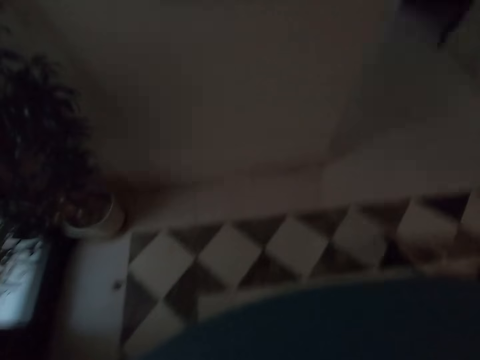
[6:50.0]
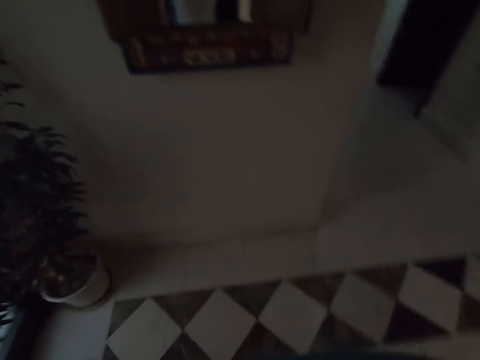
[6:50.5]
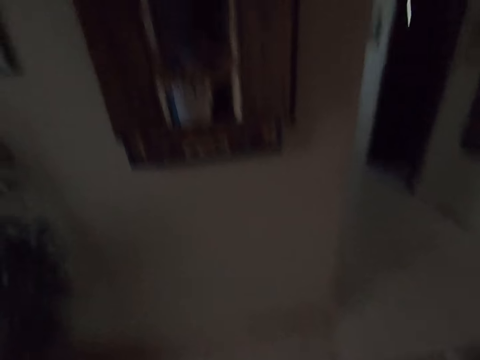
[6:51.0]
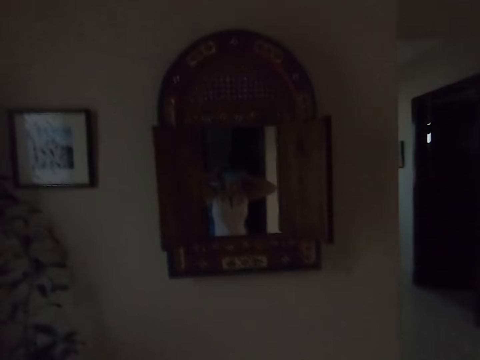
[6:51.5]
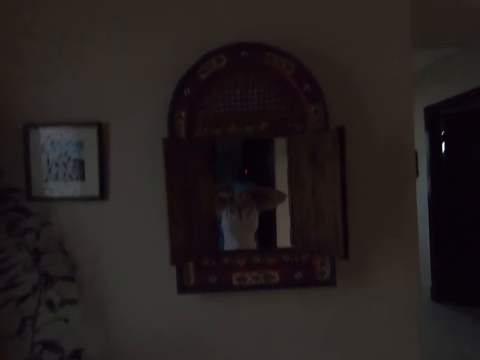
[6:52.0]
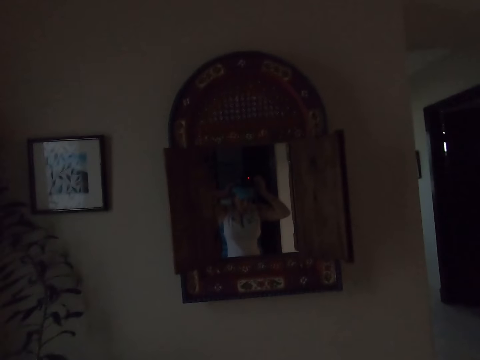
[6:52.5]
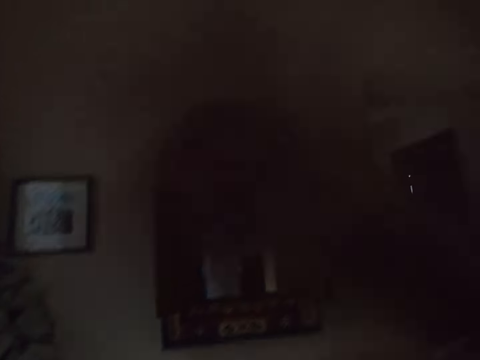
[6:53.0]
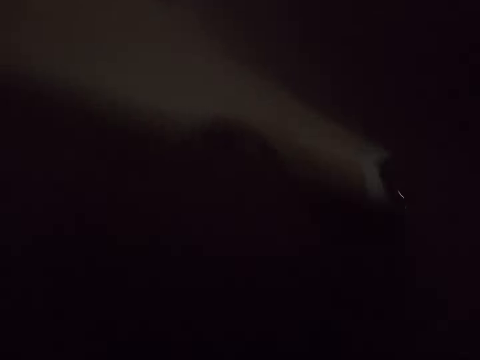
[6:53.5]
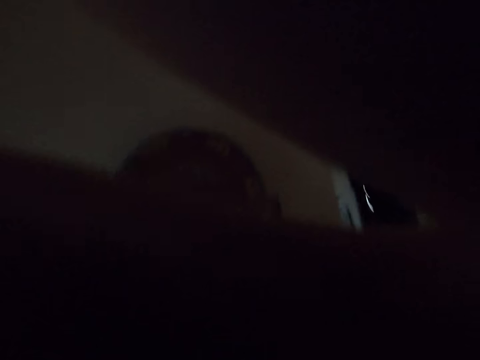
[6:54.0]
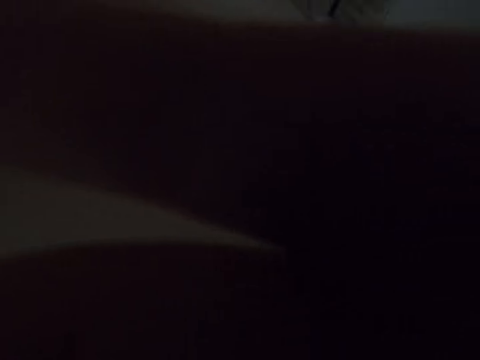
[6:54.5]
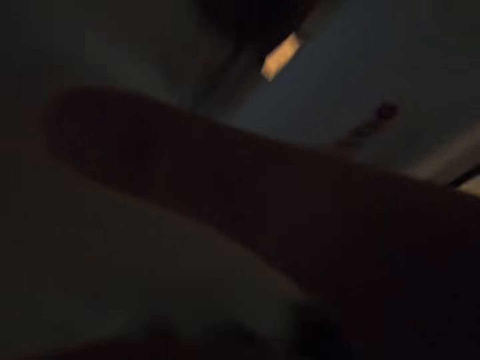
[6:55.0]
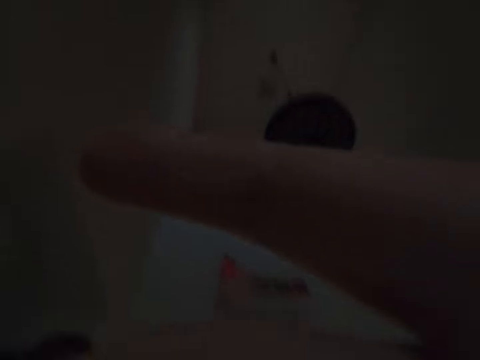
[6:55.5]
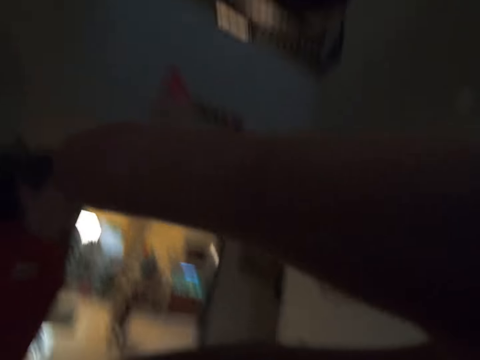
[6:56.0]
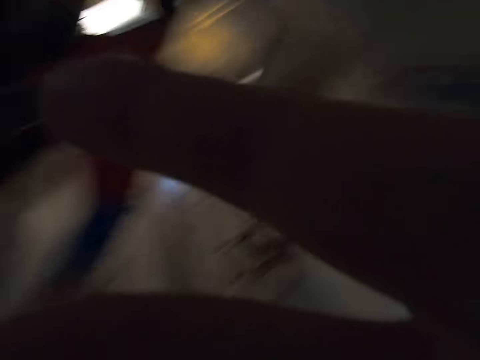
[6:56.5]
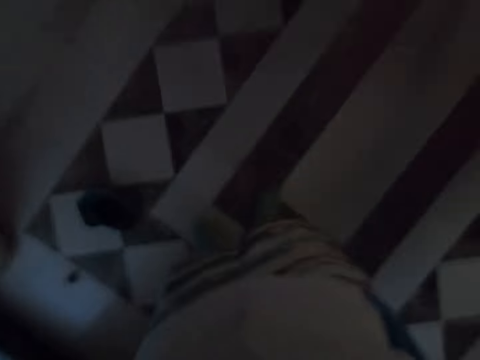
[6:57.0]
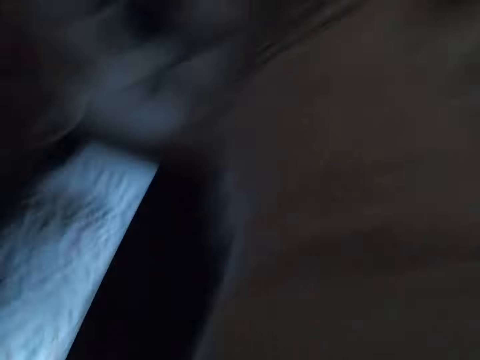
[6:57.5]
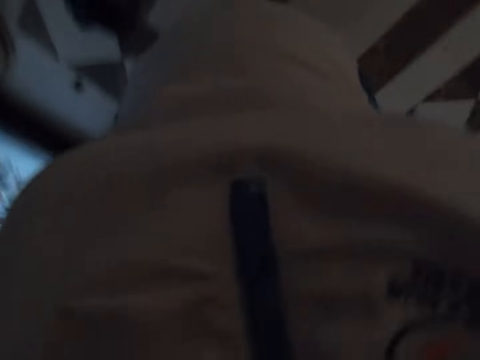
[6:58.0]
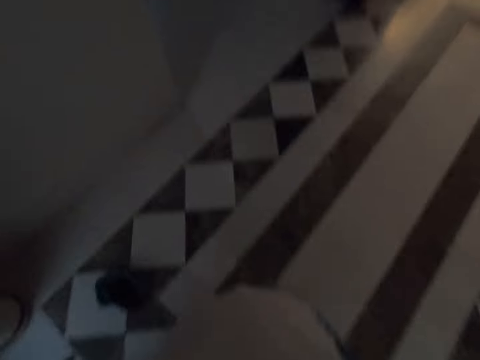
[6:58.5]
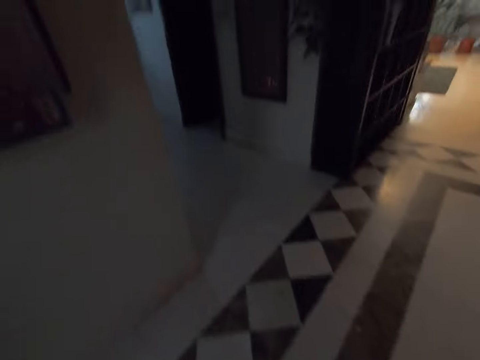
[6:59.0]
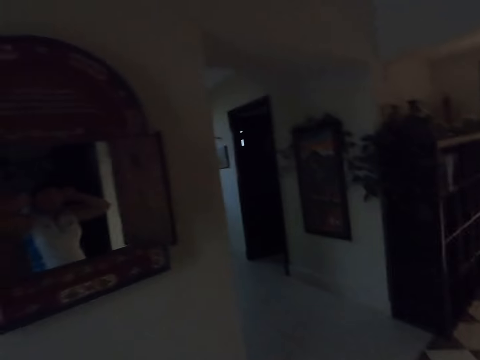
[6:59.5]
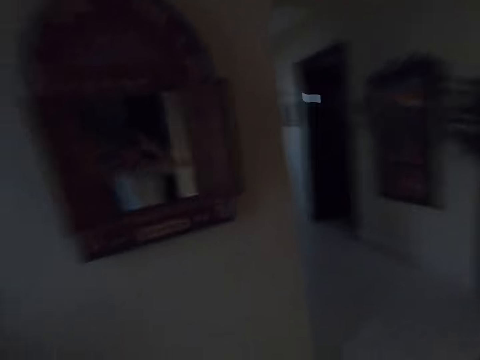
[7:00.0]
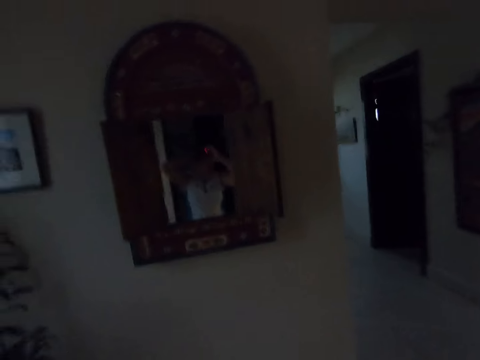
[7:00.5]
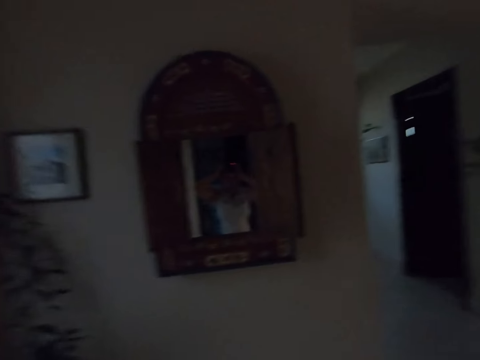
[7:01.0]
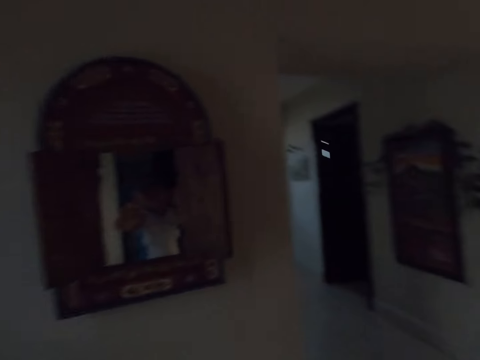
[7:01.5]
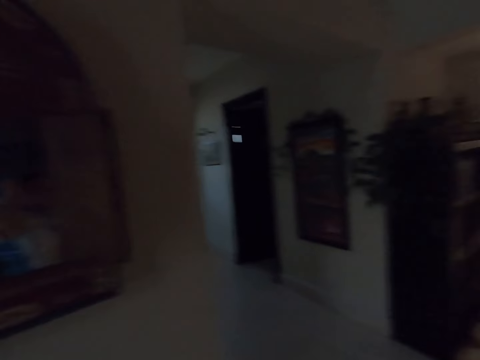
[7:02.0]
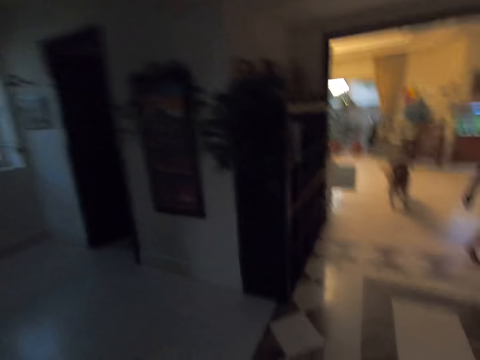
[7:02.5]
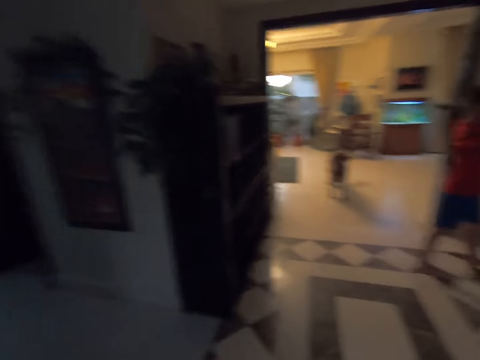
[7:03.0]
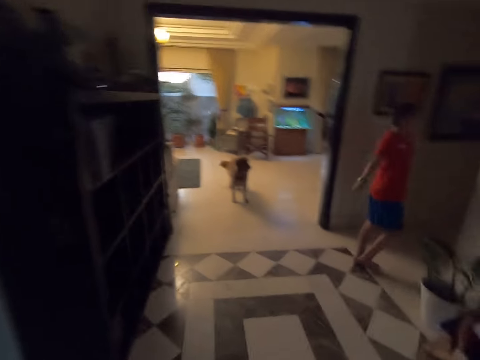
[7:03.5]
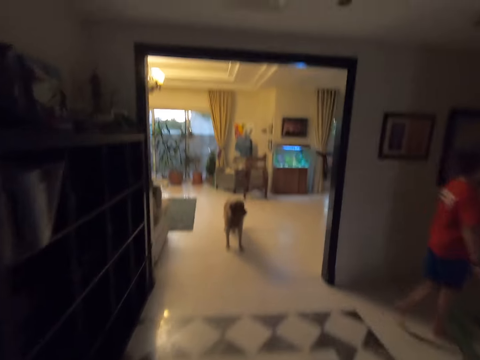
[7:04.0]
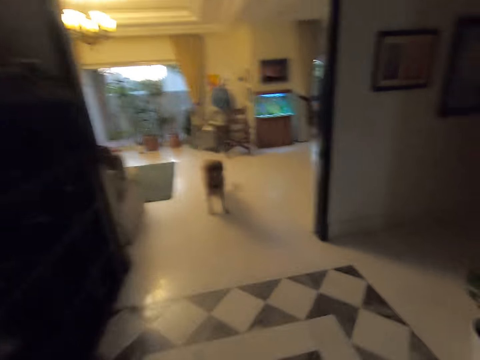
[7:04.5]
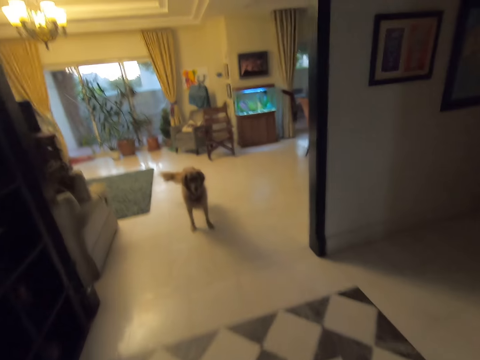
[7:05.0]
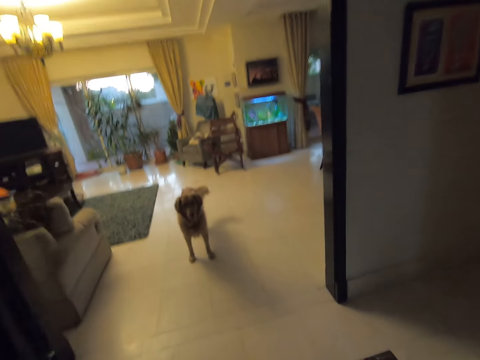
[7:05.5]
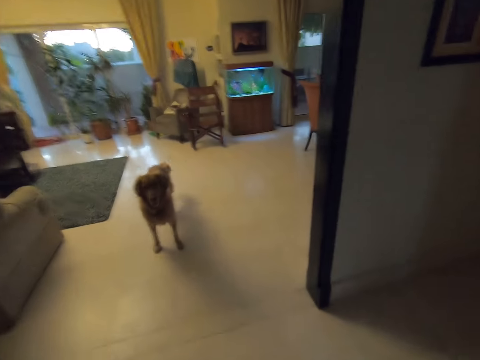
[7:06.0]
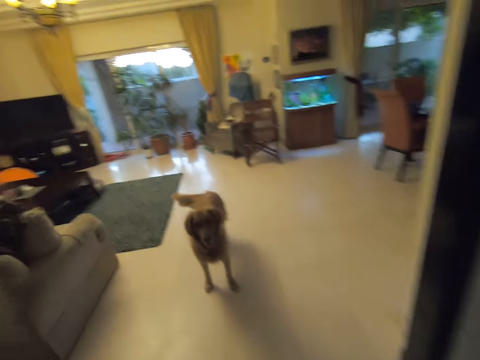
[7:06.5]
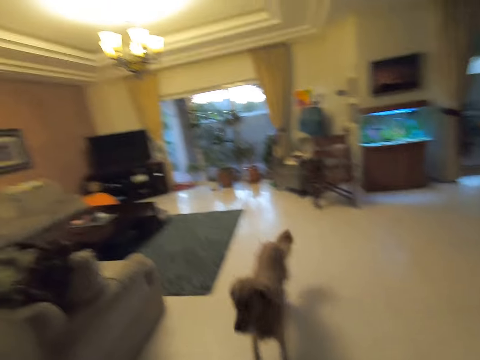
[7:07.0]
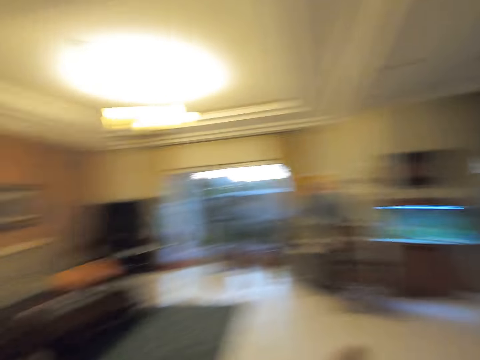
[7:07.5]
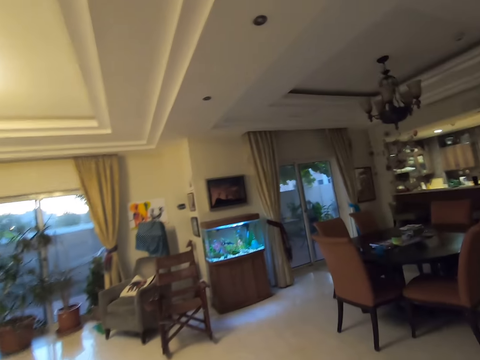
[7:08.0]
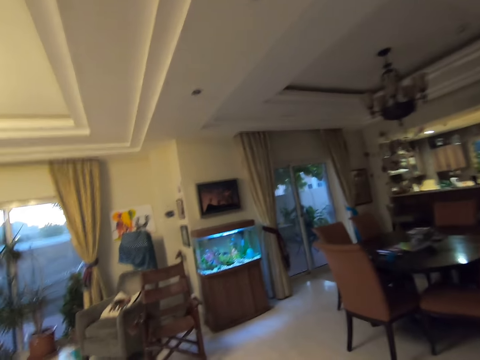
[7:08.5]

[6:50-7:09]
The camera wearer looks at the window. They stare at the mirror. They put the camera into focus. They look at the mirror. They look around the house. They walk around the room.

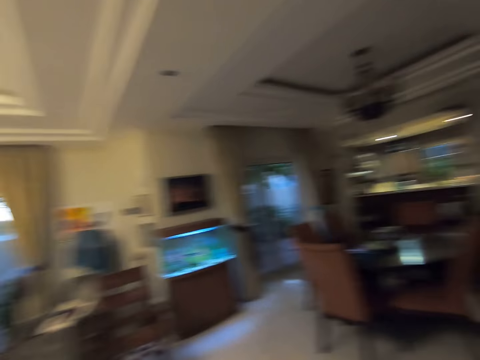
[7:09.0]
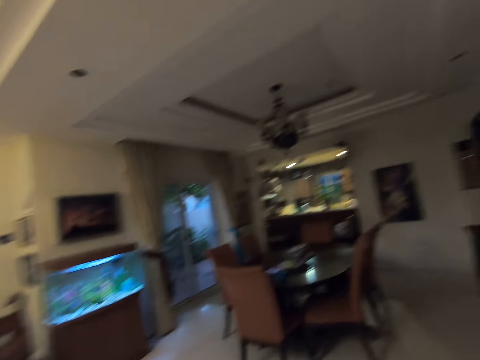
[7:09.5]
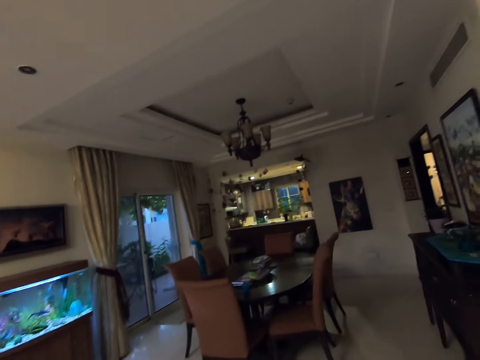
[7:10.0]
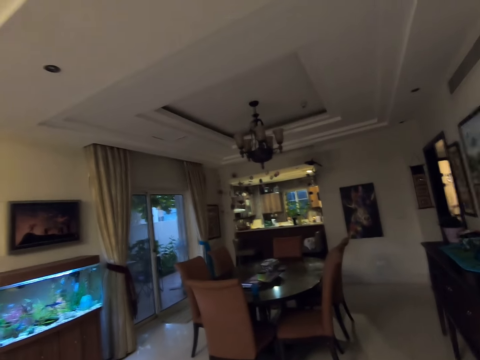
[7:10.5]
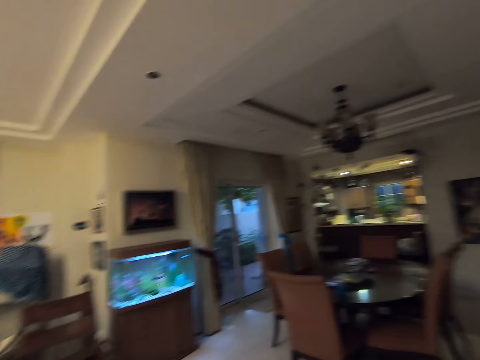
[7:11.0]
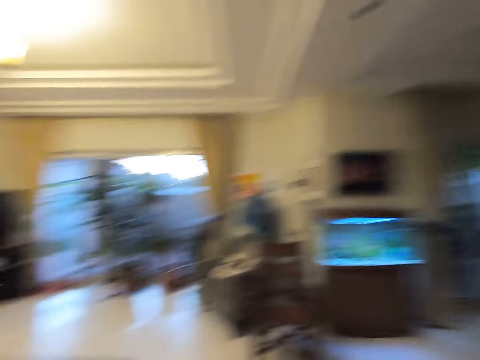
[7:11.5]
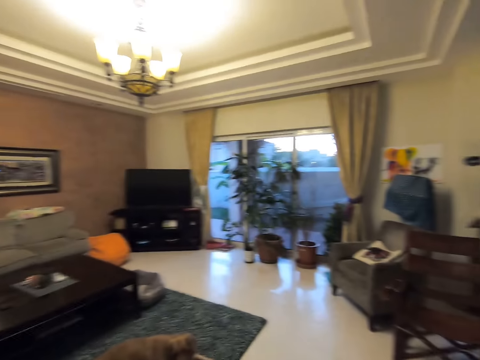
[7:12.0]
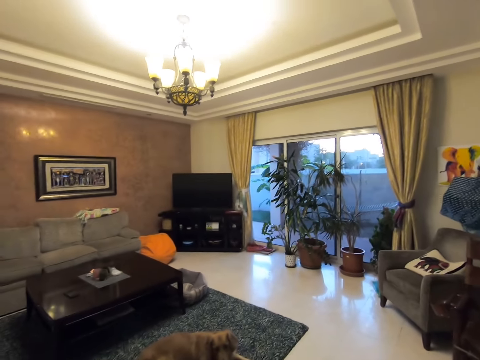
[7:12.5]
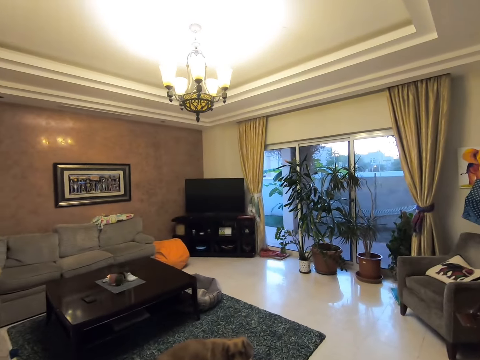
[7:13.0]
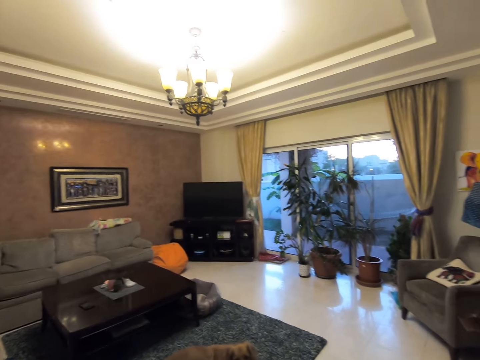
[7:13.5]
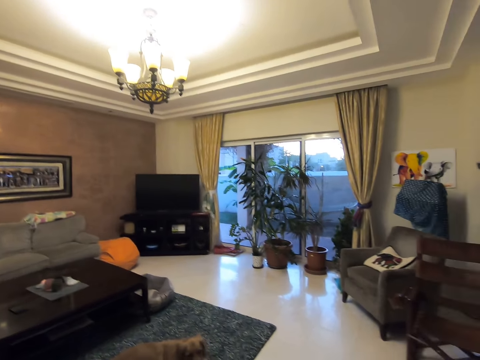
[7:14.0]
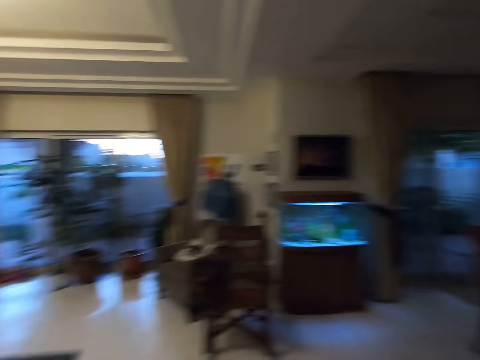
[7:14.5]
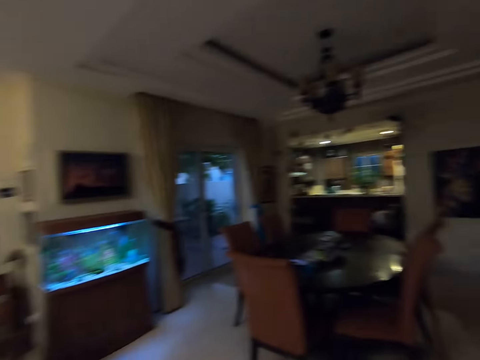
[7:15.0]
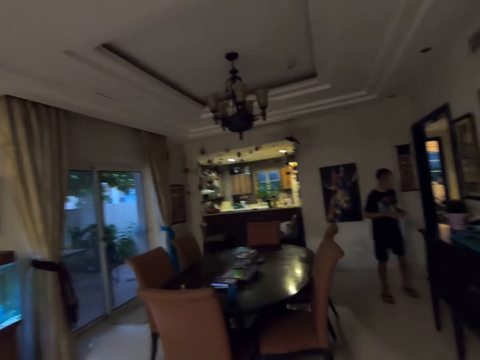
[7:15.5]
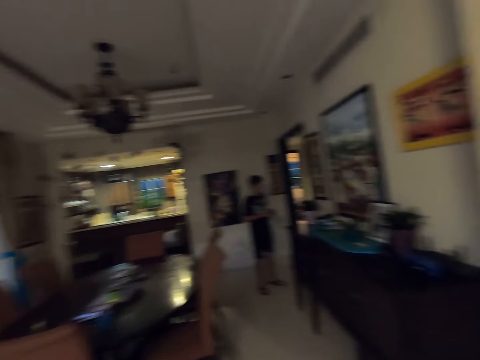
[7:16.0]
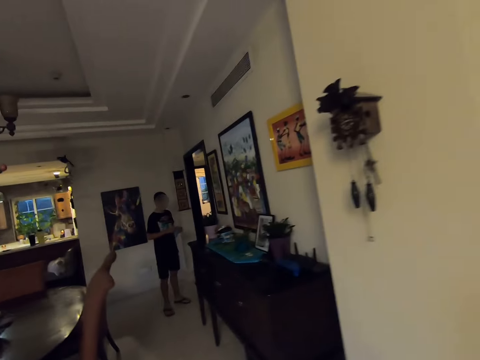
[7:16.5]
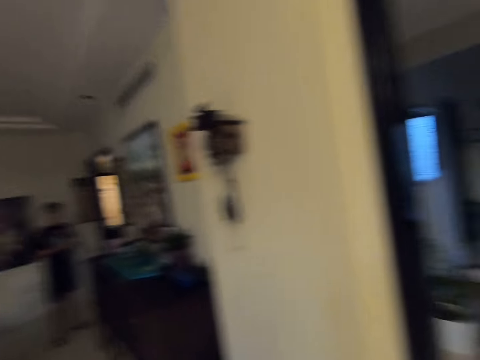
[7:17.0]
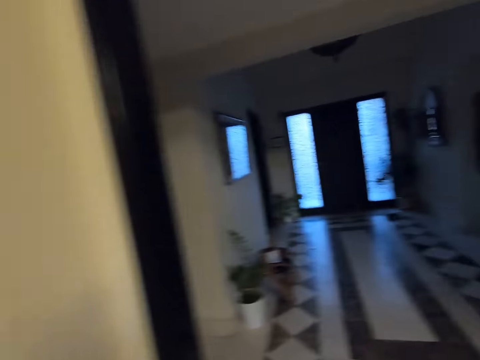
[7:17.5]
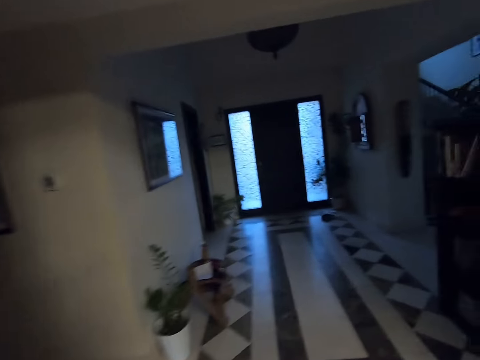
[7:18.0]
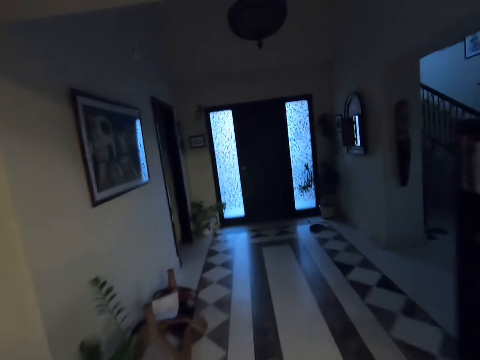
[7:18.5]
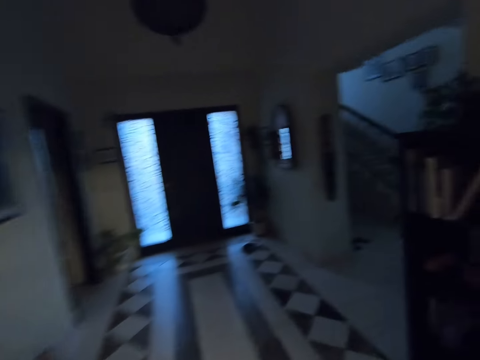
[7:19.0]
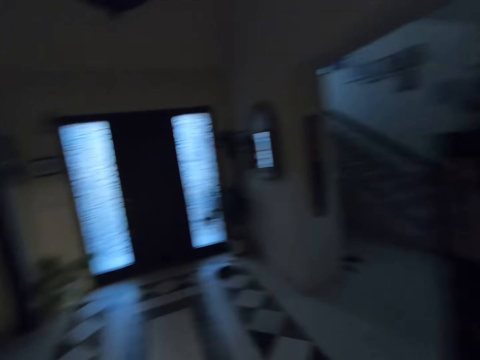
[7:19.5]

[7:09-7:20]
The camera wearer looks around the house. They look around the room. They look at a man. They walk around the house.
